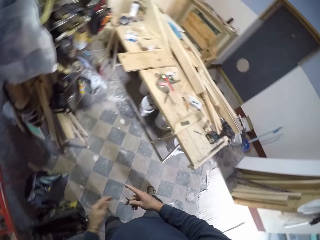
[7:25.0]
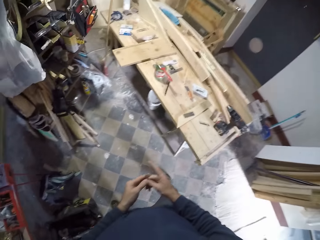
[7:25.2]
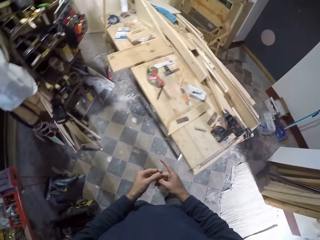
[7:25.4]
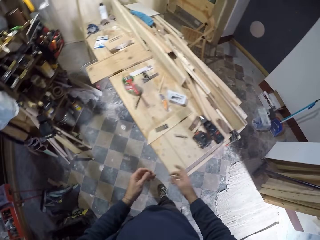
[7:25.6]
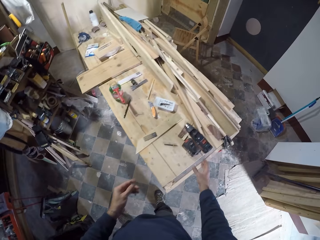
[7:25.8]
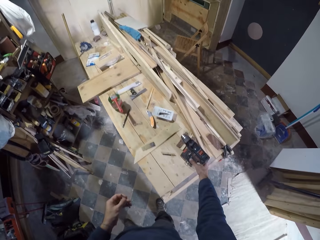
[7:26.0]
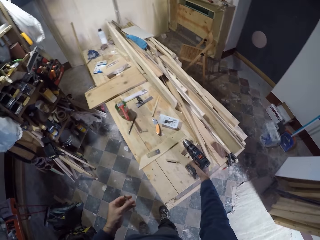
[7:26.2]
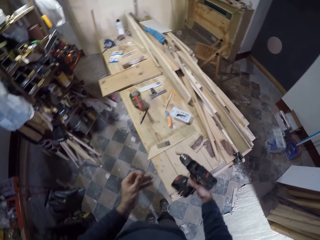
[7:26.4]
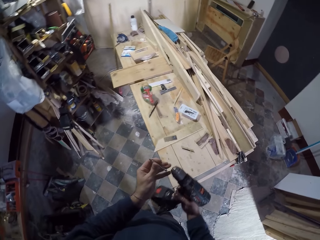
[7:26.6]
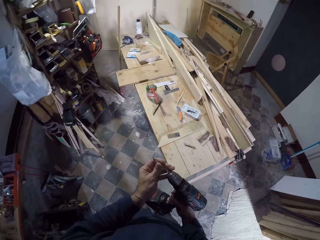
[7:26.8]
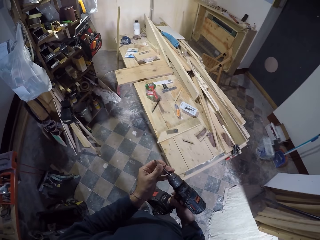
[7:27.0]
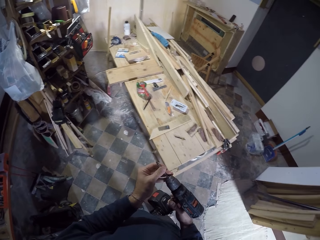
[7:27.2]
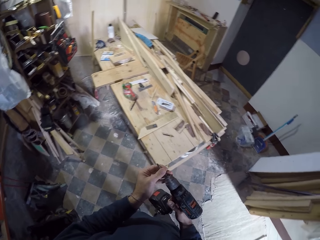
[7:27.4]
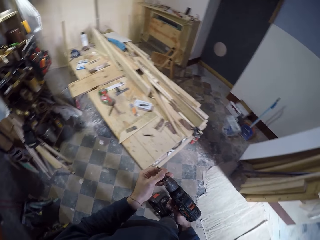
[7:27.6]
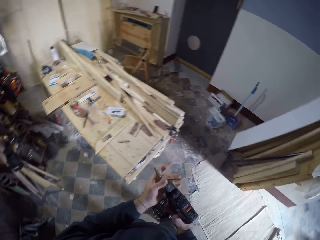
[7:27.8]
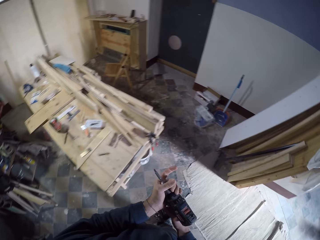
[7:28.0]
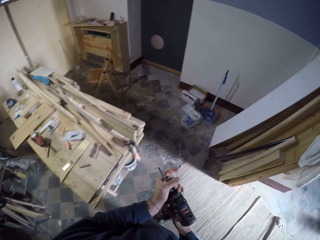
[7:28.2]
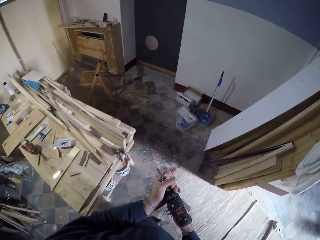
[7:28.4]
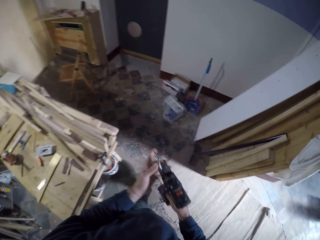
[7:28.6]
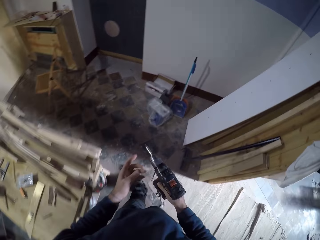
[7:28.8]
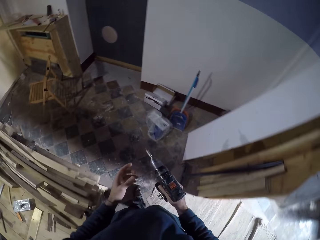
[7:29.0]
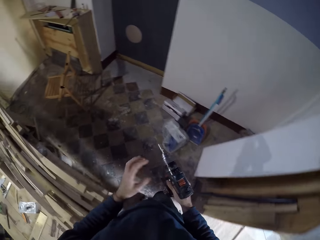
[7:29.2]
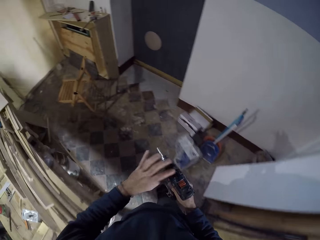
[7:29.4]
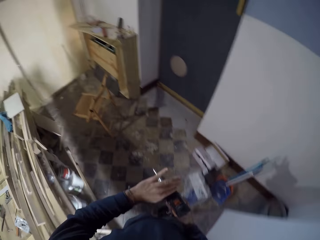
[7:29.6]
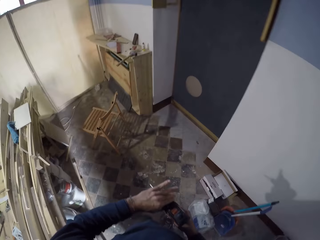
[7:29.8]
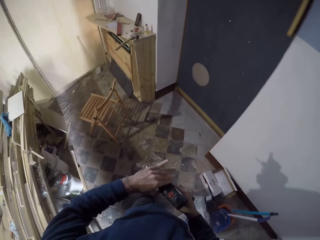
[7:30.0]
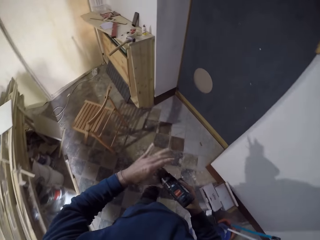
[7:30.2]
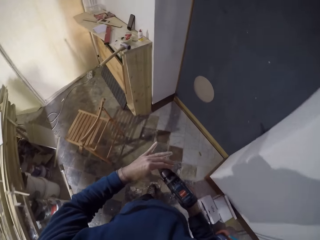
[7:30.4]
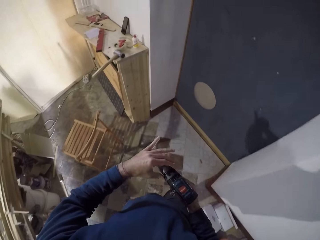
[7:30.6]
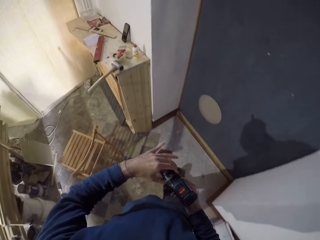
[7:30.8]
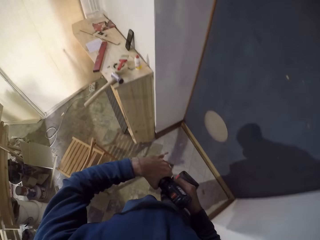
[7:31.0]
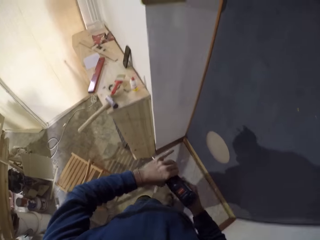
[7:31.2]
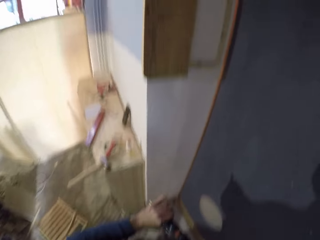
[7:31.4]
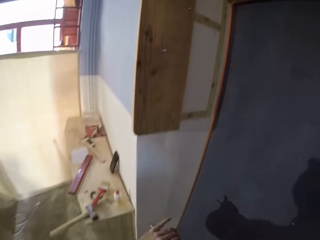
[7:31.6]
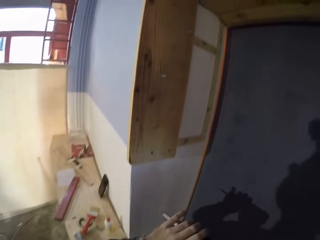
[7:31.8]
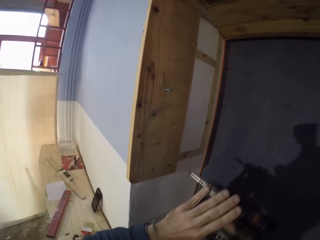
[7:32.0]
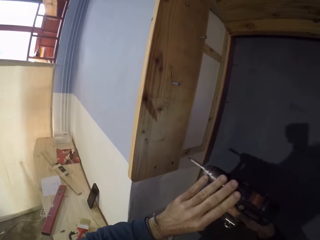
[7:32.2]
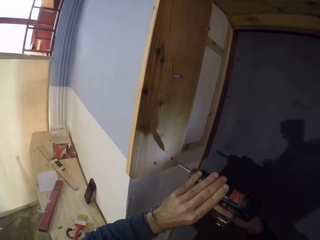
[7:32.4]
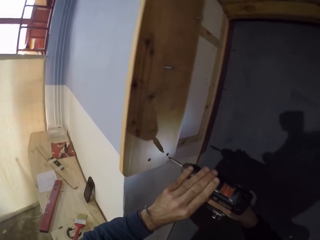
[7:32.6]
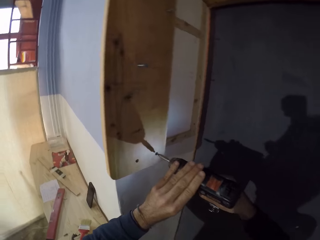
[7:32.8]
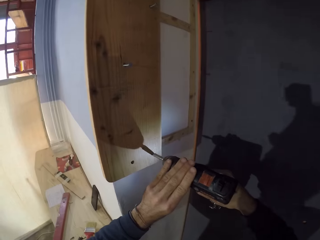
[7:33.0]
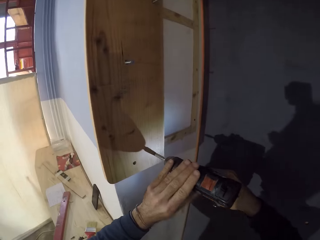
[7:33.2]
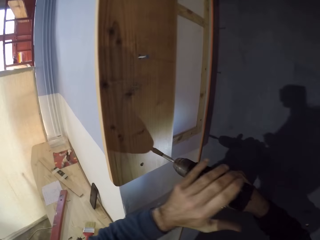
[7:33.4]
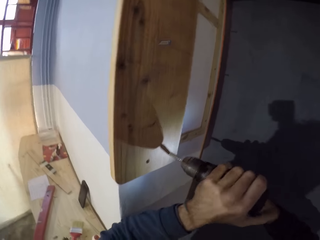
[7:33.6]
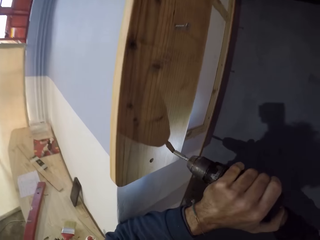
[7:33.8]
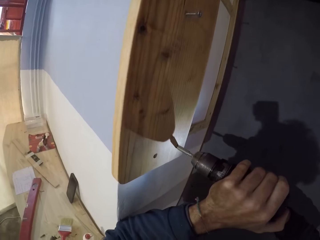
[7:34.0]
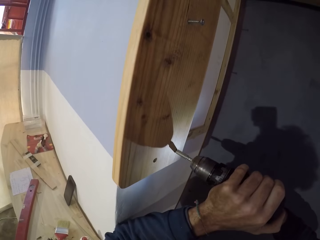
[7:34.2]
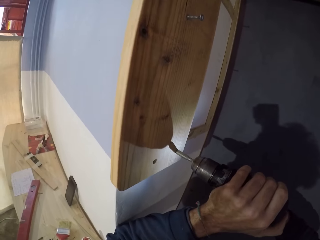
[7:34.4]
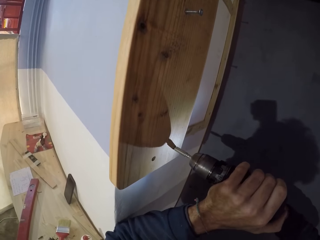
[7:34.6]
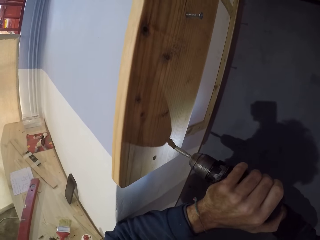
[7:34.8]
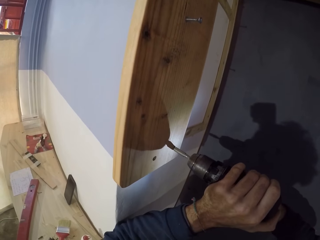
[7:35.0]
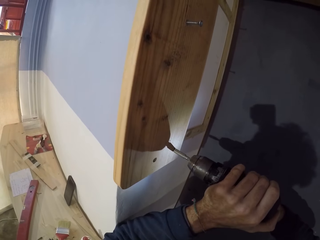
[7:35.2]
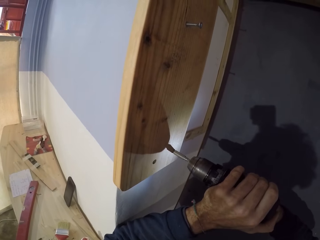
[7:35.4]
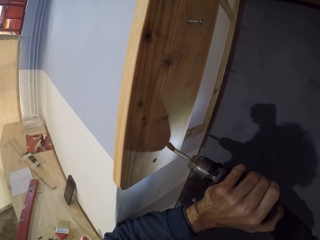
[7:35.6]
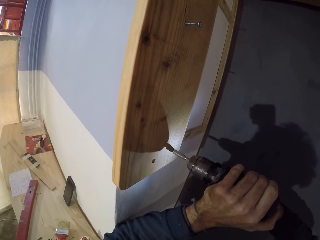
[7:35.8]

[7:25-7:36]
The camera wearer places the case on a table. He takes the screw bit from his right hand with his left hand. He picks the power screwdriver or hand drill from the table with his right hand. He attaches the screw bit in his left hand in the power screwdriver in his right hand. He walks to the door. He adjusts the hand drill. He unscrews the screw from the plank of wood with the power screwdriver in his hands. He drills a nail on the wood with the hand drill.

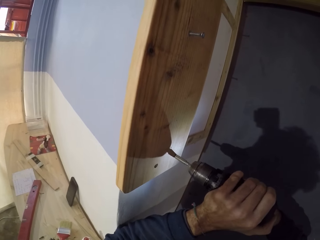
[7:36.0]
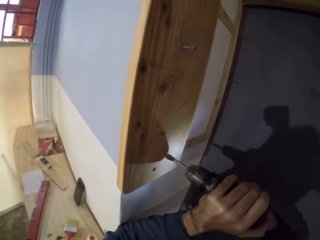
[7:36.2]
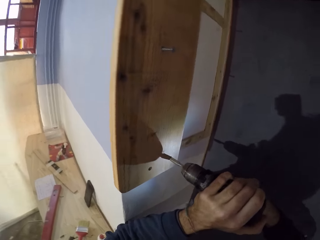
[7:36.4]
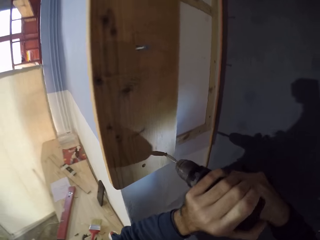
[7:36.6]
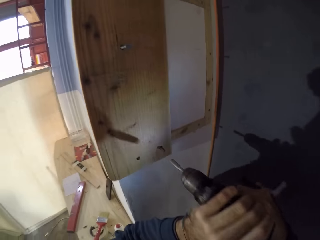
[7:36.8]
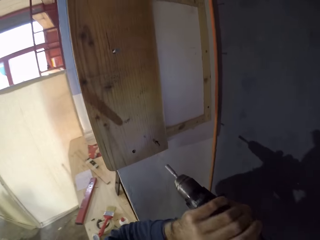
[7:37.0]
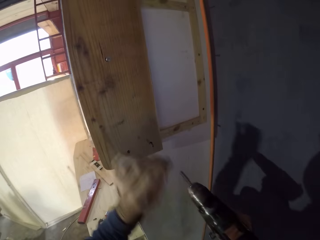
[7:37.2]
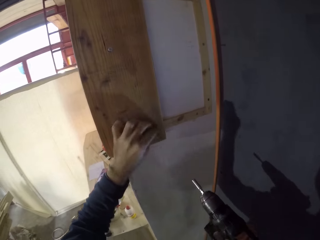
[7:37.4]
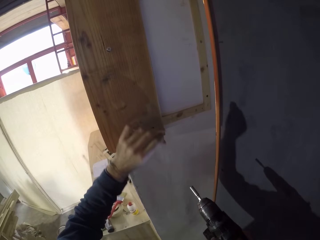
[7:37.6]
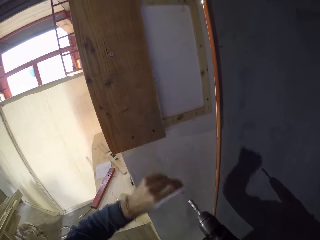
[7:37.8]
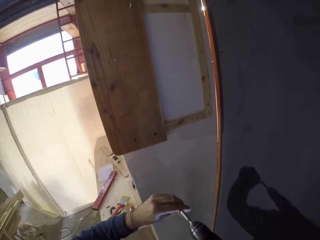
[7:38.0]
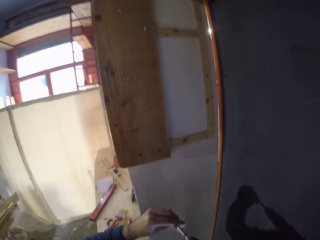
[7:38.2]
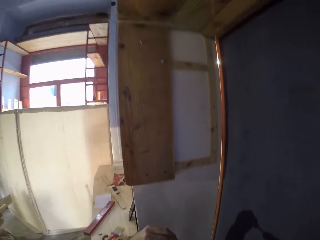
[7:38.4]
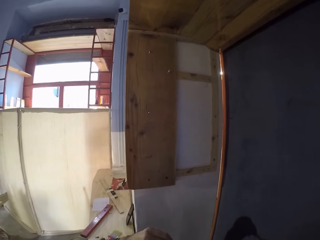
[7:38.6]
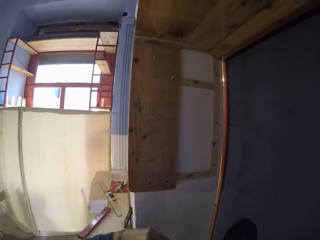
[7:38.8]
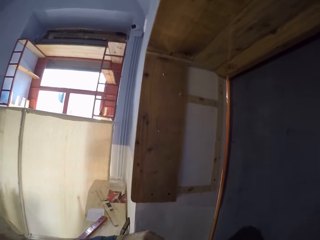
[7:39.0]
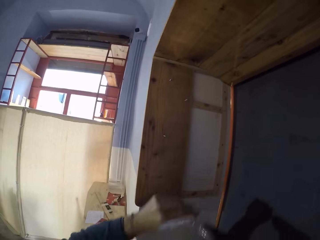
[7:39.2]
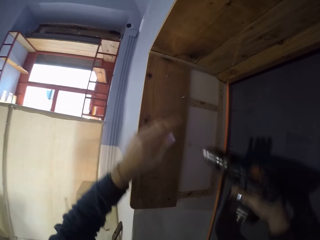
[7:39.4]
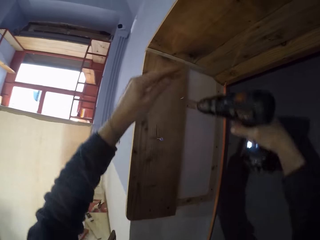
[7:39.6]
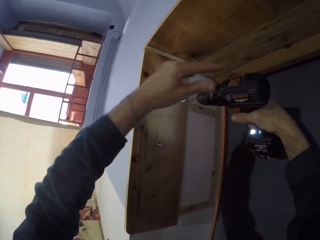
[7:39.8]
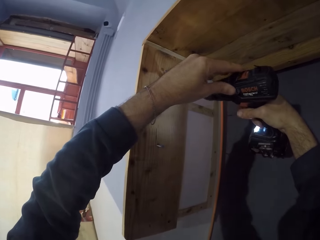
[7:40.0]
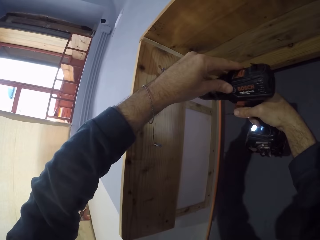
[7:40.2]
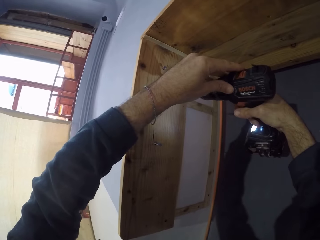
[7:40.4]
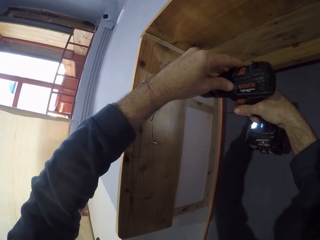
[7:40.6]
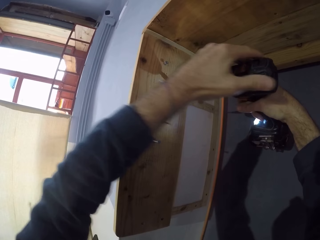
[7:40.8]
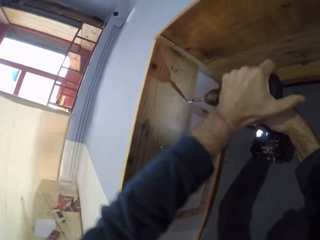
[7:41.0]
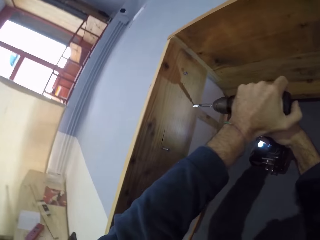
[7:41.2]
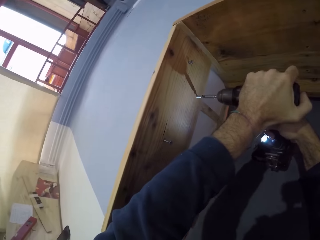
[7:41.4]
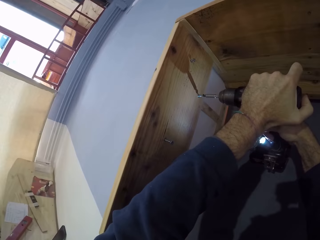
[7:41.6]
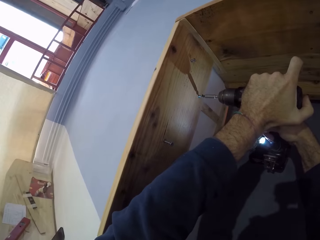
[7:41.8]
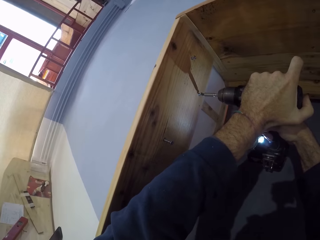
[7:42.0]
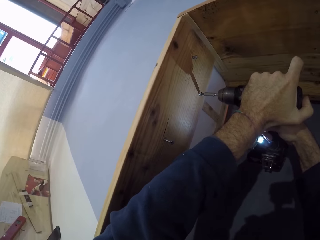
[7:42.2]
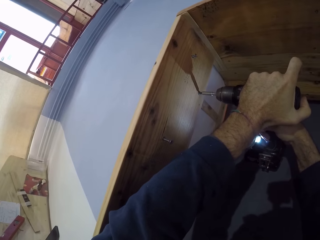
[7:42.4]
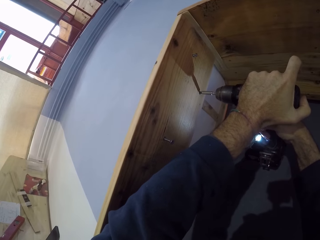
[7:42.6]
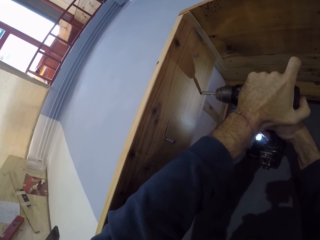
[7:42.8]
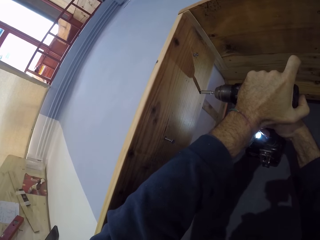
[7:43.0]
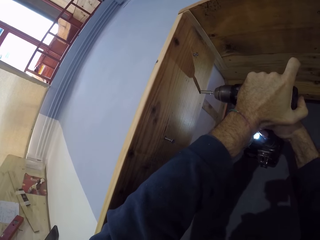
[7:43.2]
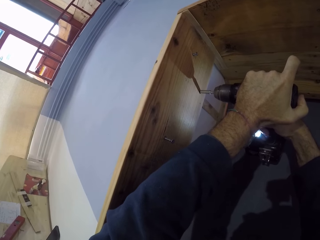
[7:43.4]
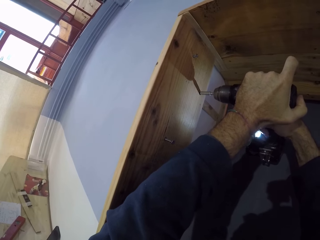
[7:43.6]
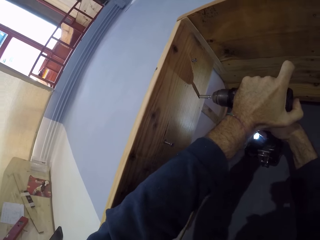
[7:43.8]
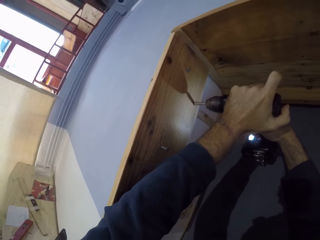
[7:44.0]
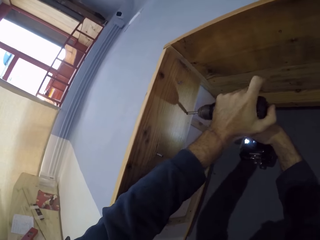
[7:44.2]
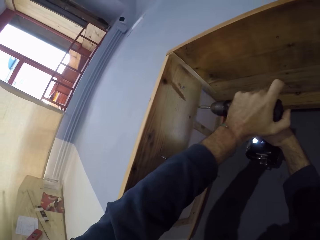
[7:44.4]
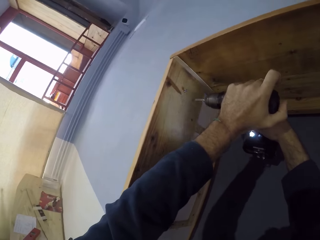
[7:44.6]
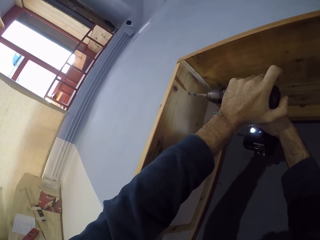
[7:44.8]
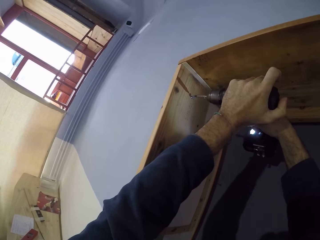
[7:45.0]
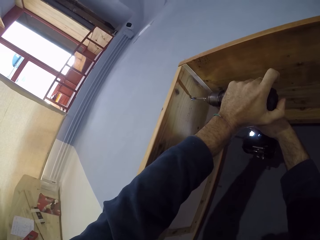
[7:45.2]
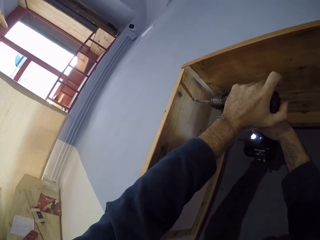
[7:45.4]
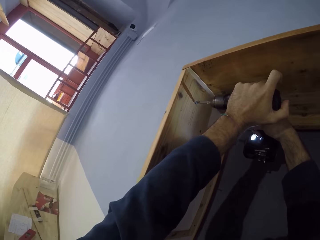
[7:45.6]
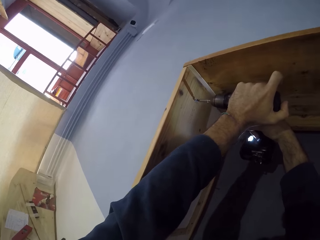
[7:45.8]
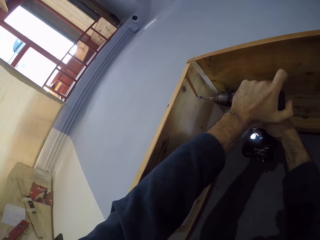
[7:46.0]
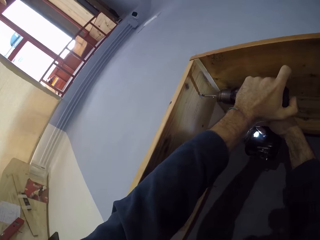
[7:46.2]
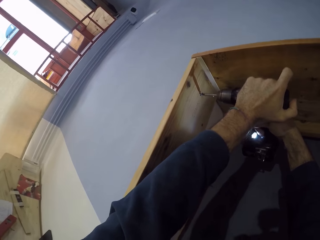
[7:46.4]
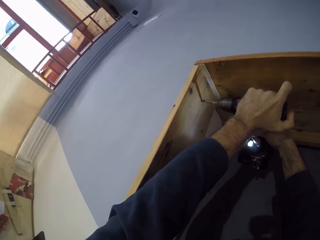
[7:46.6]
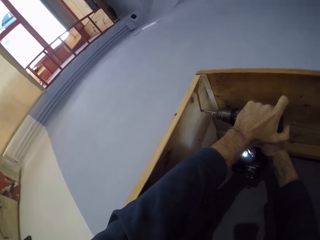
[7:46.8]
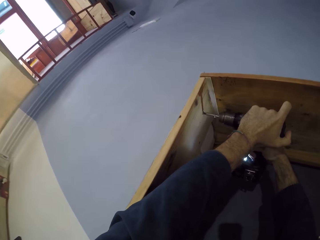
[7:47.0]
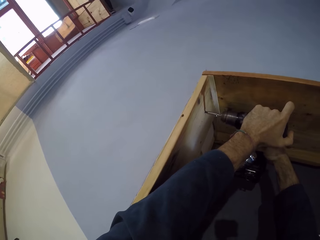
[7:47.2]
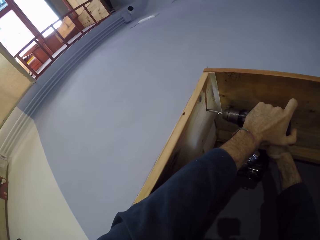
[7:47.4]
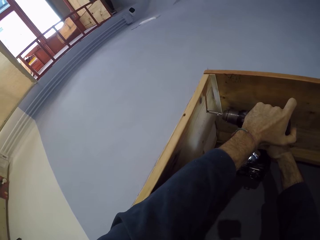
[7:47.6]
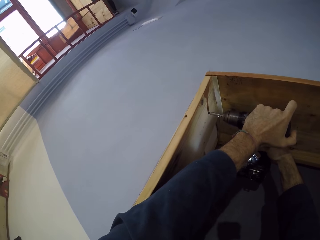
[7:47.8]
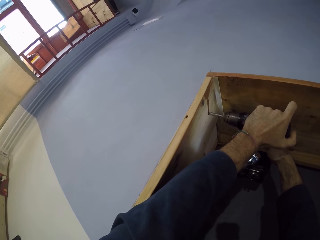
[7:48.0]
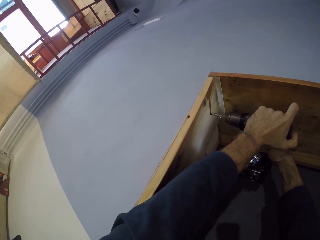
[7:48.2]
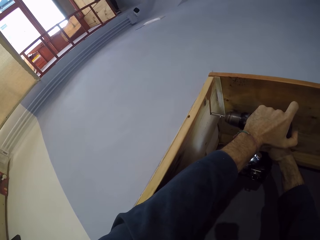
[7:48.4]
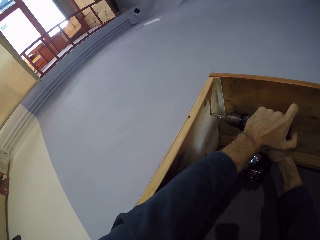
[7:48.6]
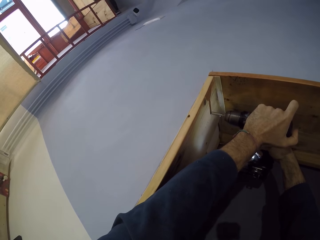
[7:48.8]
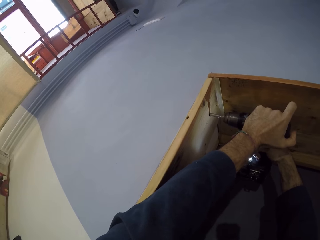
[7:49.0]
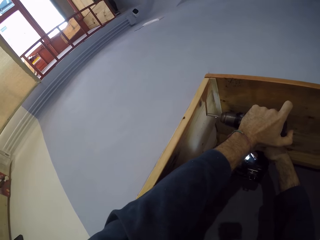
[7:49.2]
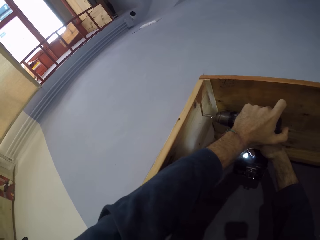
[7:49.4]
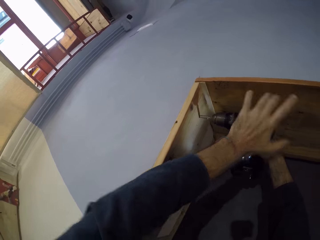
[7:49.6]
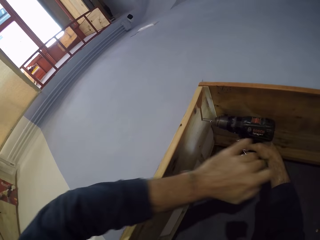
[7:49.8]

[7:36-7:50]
The camera wearer removes the screw from the plank of wood with his left hand. He touches the nail on the wood with his hand. He drives the screw into the plank of wood with the power screwdriver in his hands. He drives the screw again.
